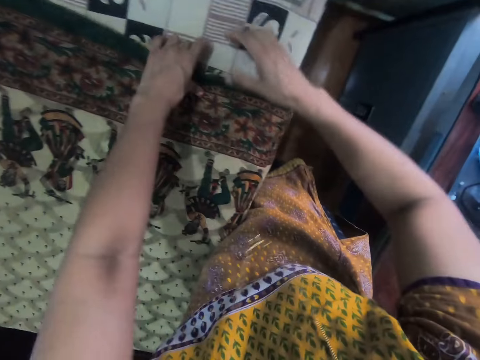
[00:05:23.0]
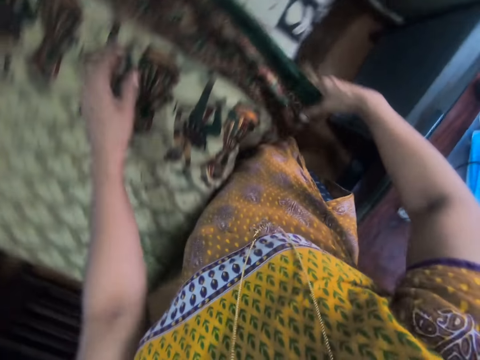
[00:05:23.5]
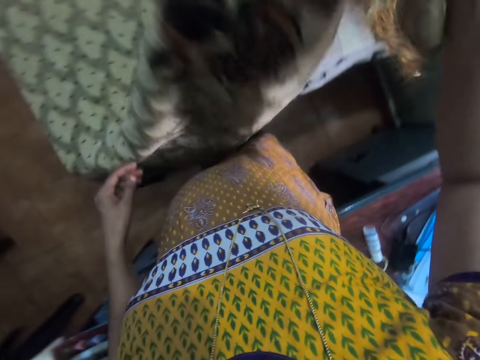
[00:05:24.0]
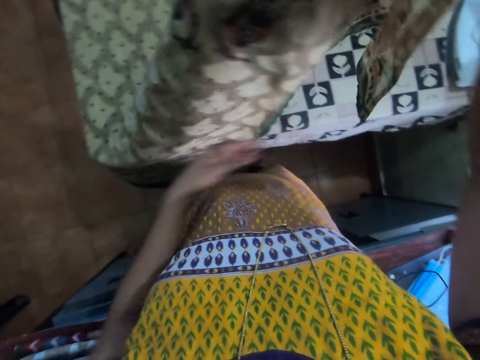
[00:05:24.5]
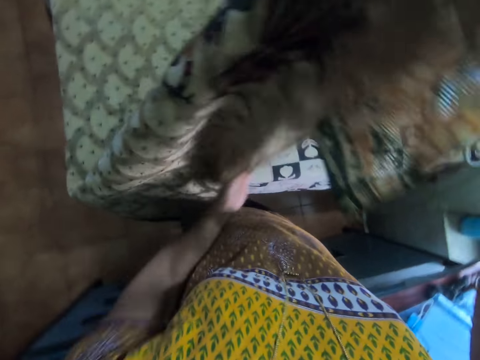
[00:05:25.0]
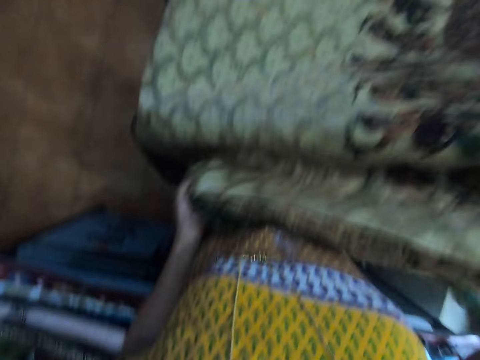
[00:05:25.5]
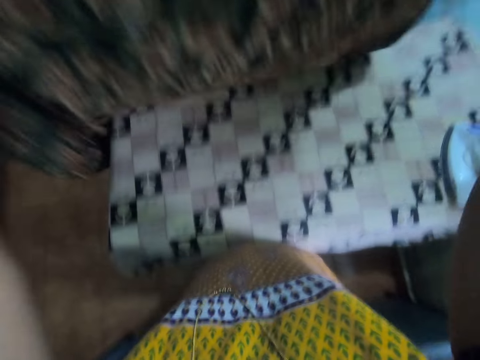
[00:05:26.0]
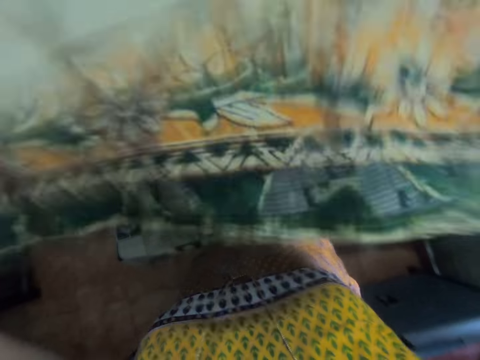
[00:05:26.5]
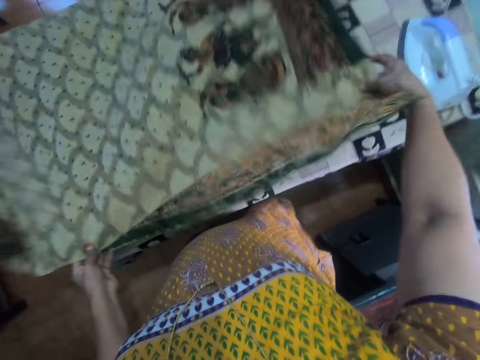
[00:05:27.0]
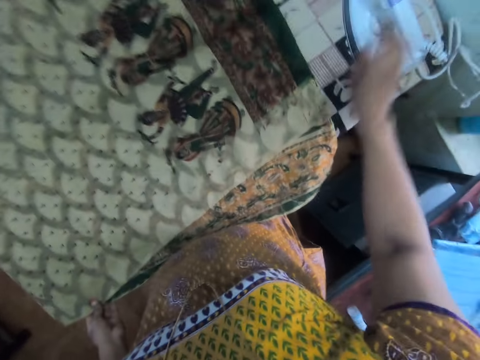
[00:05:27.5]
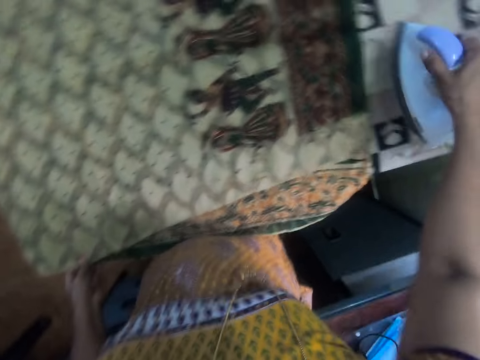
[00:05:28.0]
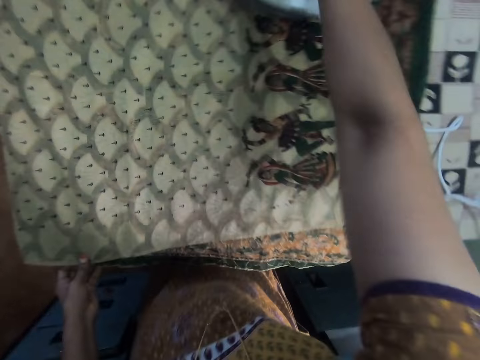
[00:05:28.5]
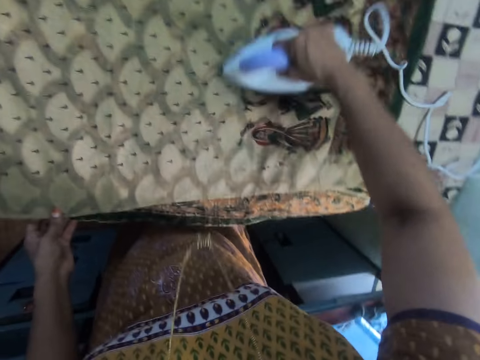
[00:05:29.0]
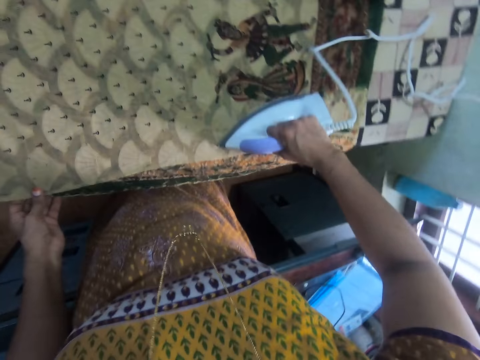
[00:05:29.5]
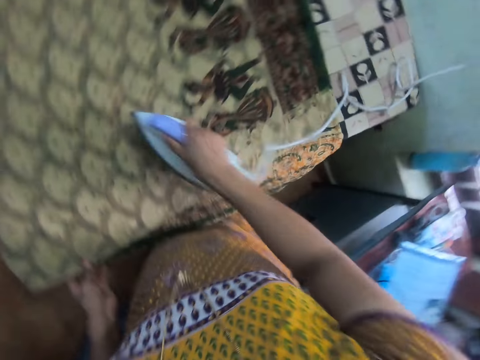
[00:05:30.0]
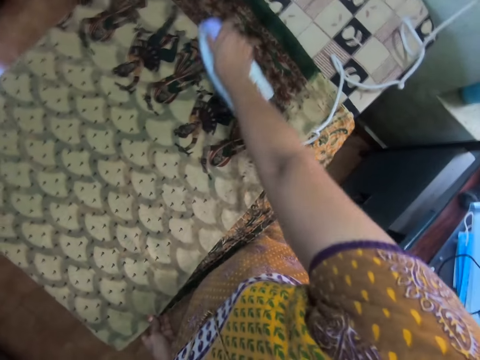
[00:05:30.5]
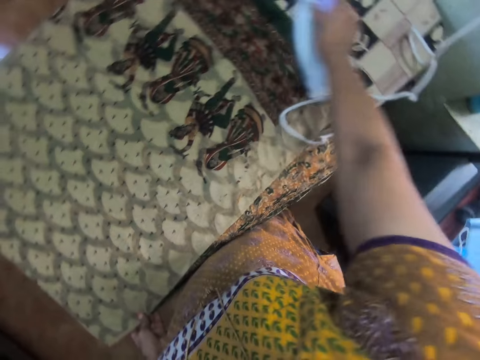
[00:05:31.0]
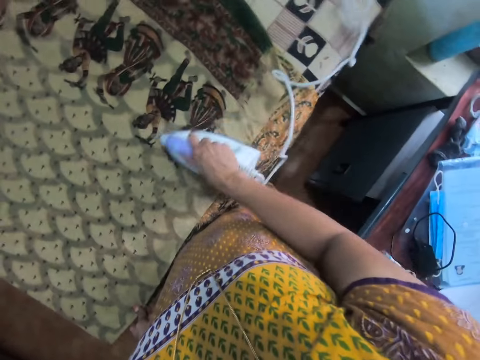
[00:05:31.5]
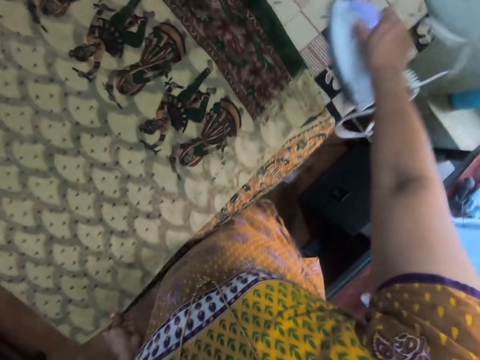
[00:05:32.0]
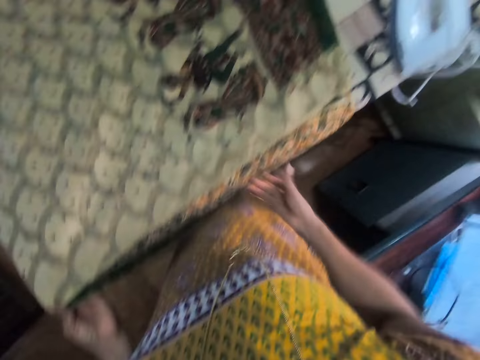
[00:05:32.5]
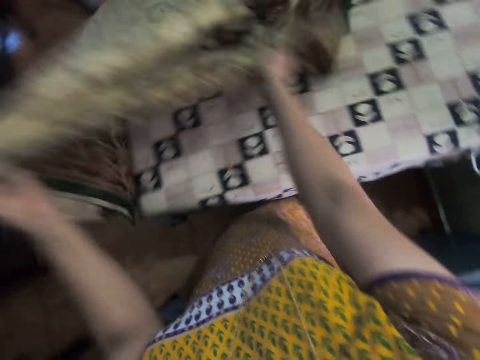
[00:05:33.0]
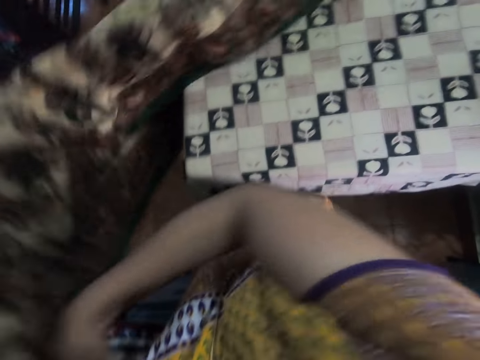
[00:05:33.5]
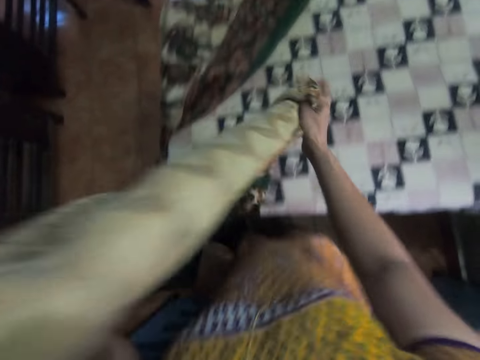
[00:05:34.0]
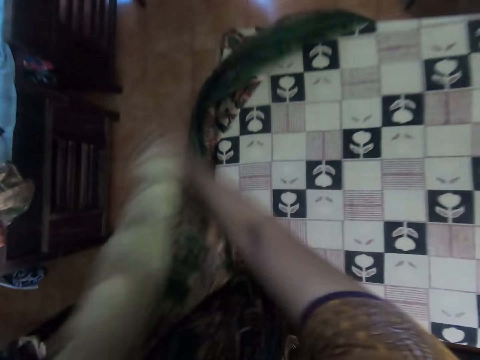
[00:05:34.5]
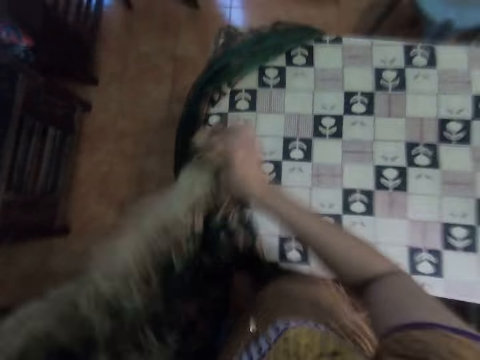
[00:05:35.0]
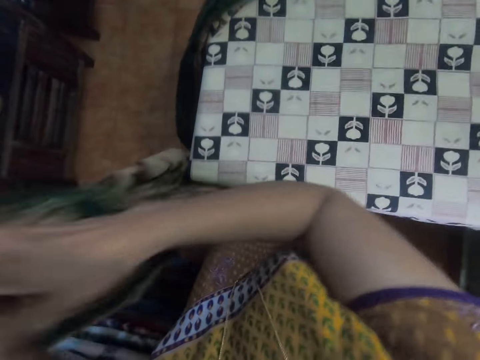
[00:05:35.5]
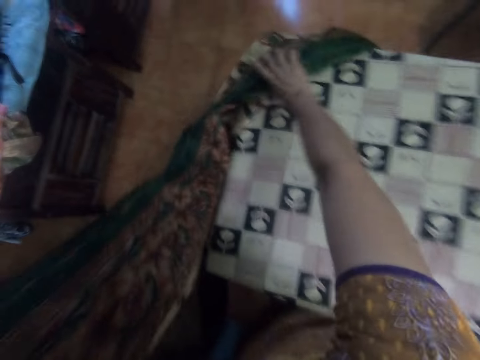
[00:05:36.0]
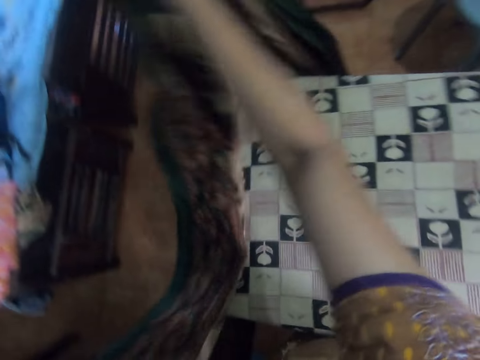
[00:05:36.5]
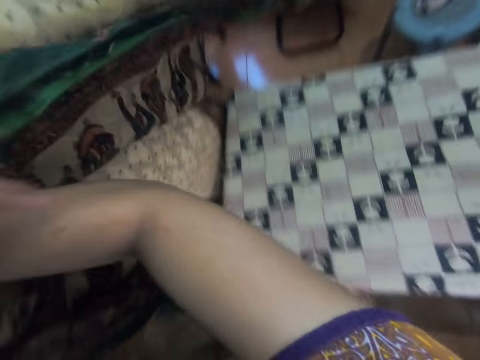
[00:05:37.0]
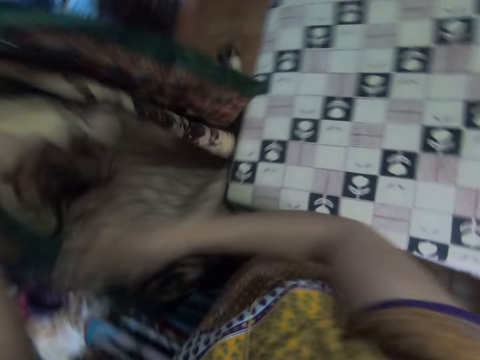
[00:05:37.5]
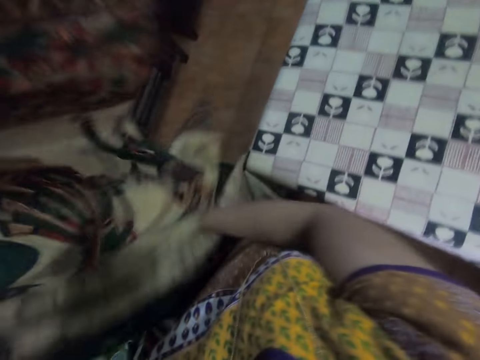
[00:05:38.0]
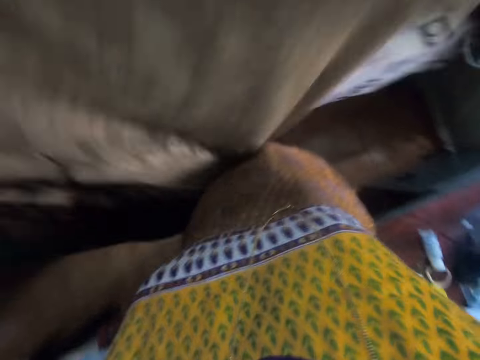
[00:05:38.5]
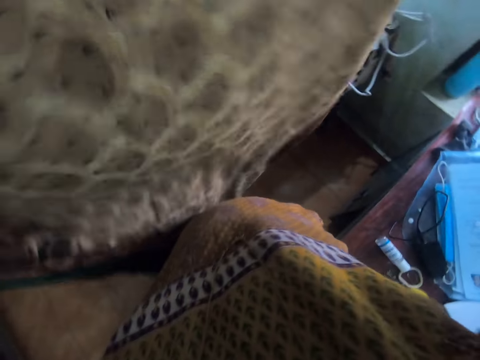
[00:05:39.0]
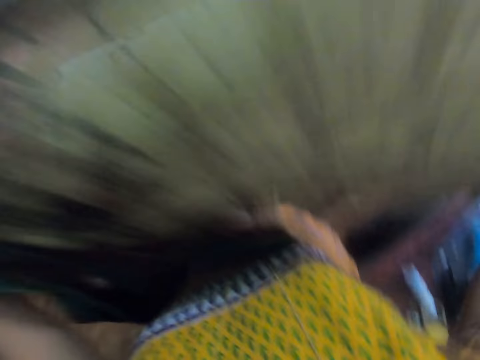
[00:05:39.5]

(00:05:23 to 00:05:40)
The camera wearer places down the iron box on the table. They stretch the cloth. They hold the material, raise the material, pick up the material and put the material on the table. They pick up the iron box. They iron the cloth. They pick up the iron box again. They place down the iron box on the table. They stretch the cloth. They hold the material with both hands, move the material, push the material, hold the material with the left hand and pick up the material. They hold the material with both hands. They hold the material with both hands again.

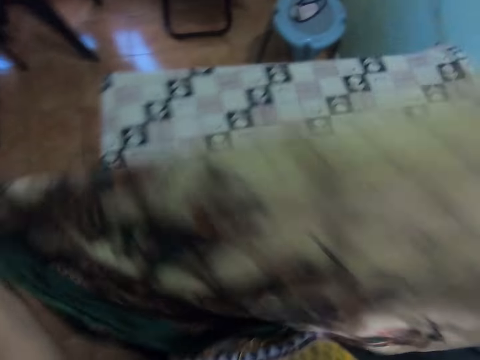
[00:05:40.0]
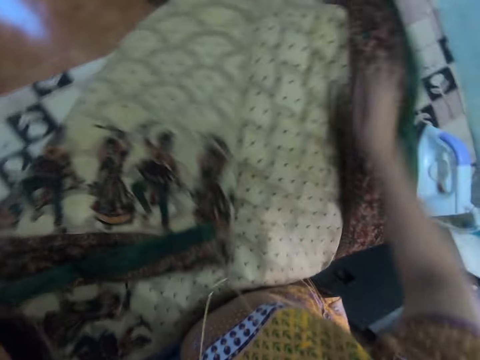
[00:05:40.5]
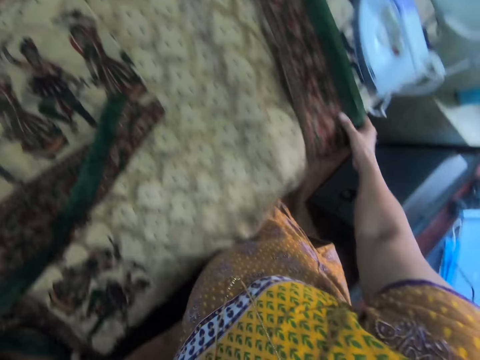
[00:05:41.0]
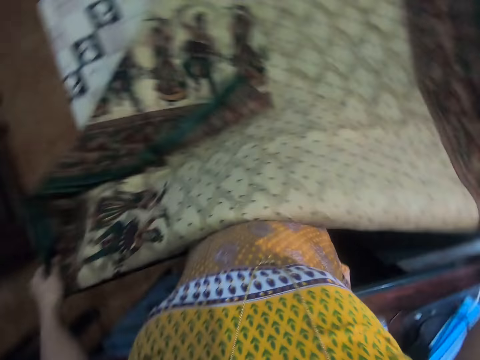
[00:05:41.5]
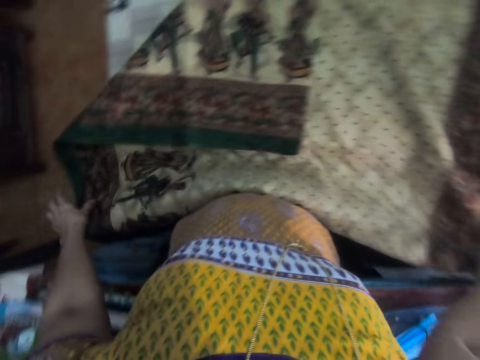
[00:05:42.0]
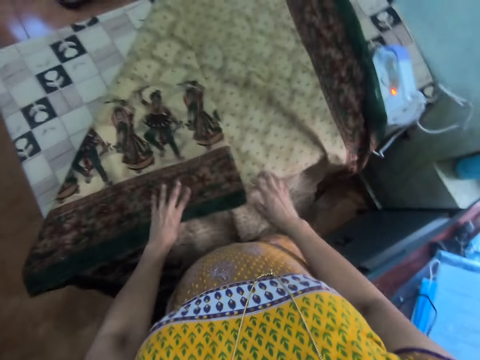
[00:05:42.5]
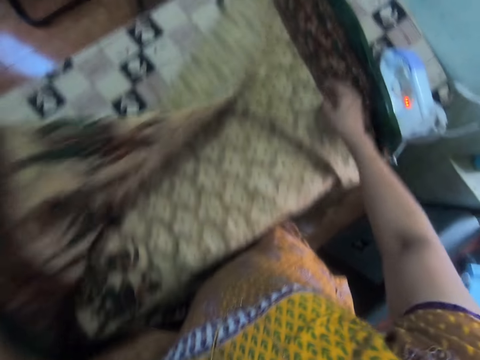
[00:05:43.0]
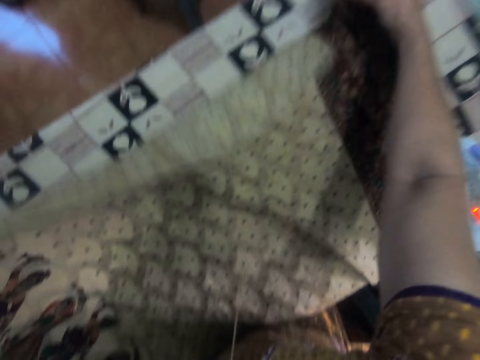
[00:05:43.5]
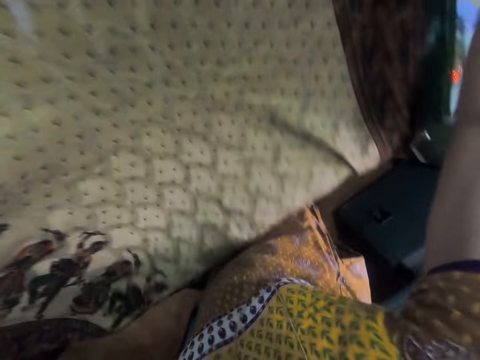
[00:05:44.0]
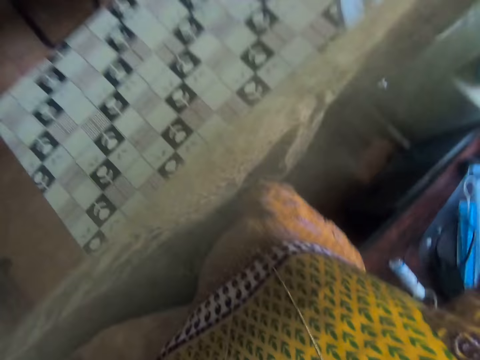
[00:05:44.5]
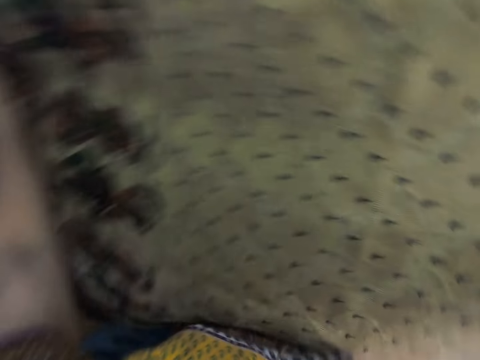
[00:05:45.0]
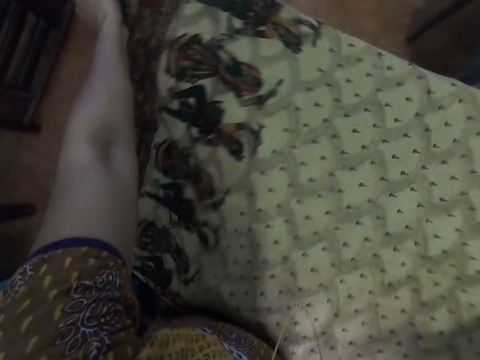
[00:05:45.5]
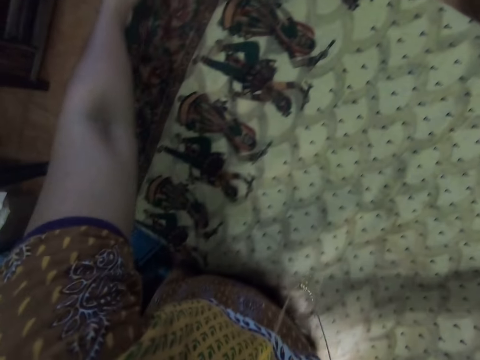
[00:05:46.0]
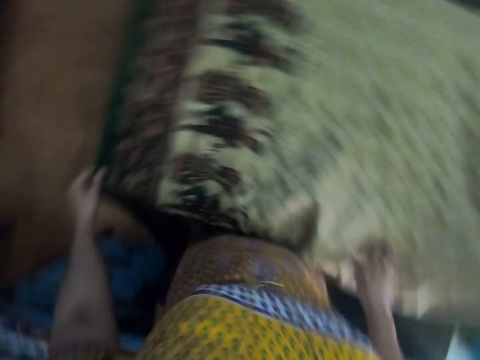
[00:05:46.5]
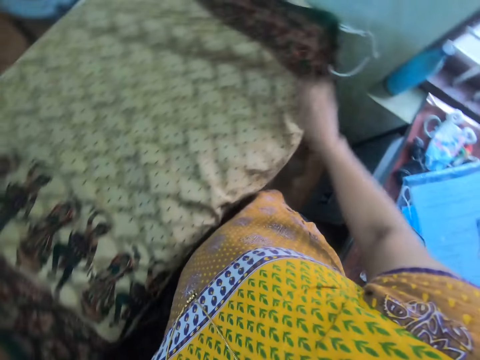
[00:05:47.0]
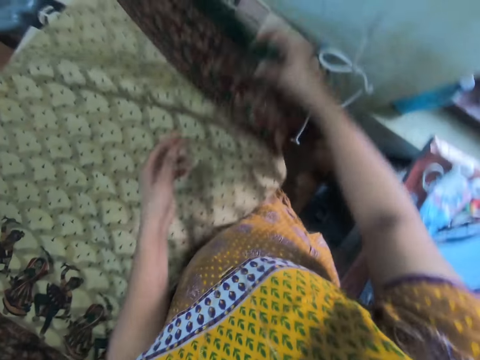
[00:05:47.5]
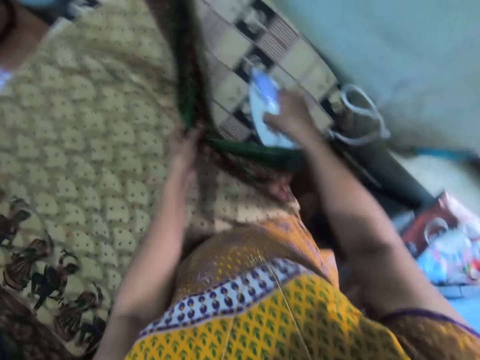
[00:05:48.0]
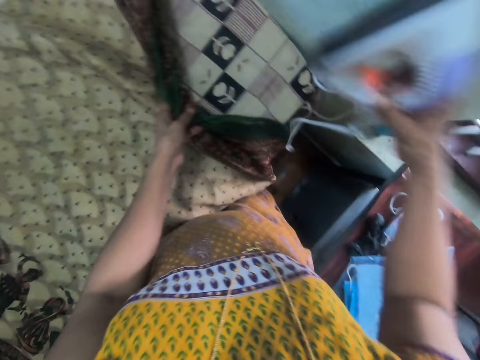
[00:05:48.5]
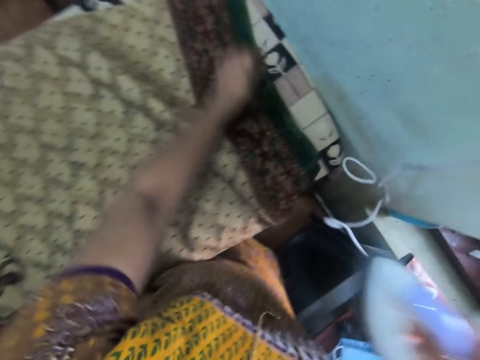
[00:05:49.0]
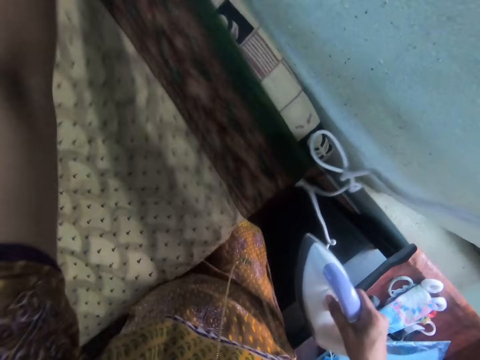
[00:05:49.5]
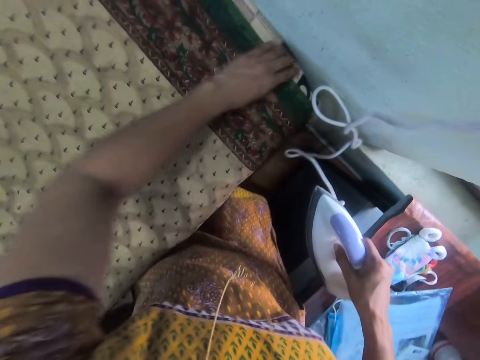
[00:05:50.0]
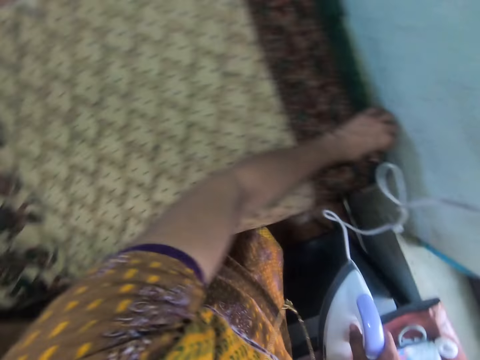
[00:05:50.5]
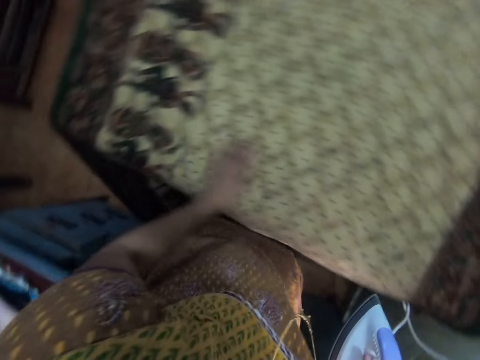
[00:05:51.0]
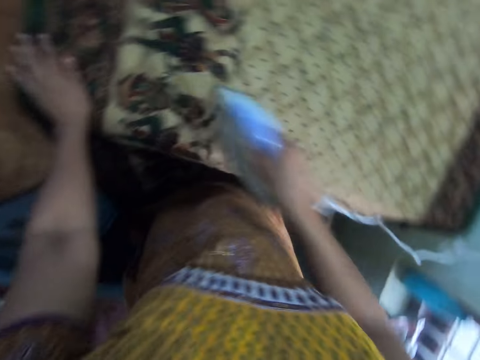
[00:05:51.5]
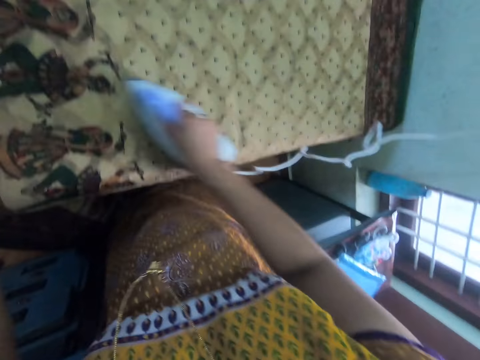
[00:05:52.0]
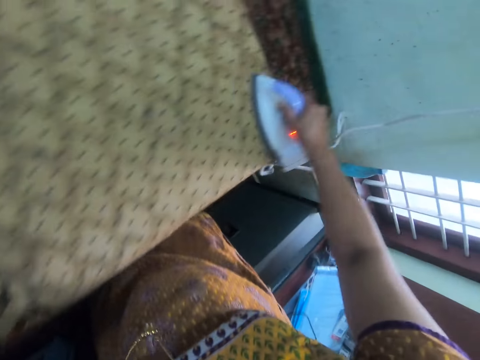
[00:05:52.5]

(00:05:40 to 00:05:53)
The camera wearer puts the material on the table, adjusts the material, holds the material, holds the material with both hands, puts the material on the table, adjusts the material, raises the material and holds the material. They pick up the iron box. They put the material on the table and adjust the material. They stretch the cloth. They rub the material with the left hand. They iron the cloth.
